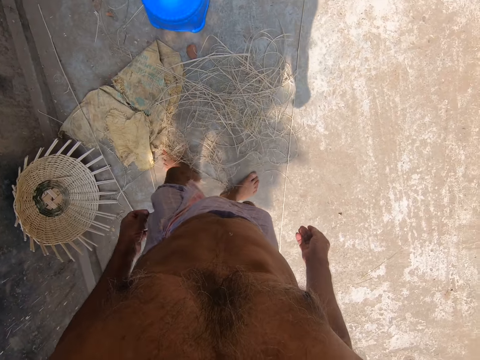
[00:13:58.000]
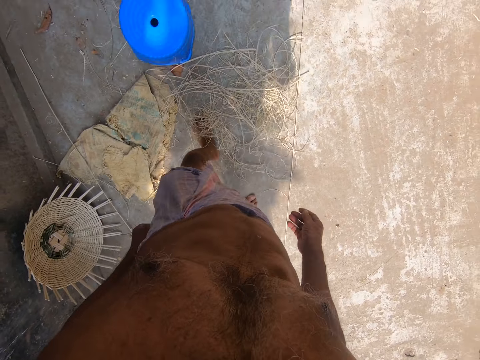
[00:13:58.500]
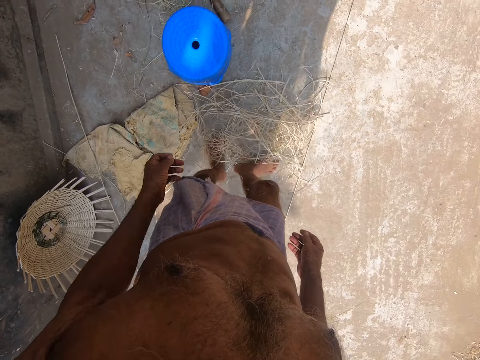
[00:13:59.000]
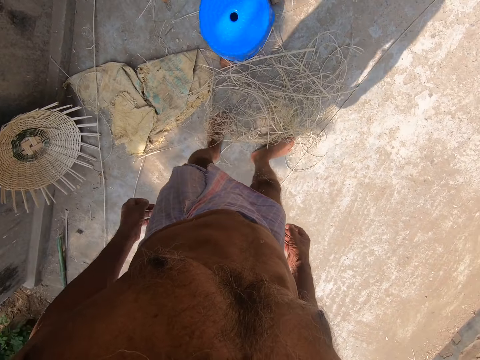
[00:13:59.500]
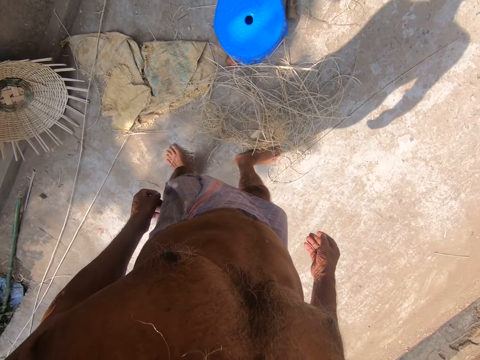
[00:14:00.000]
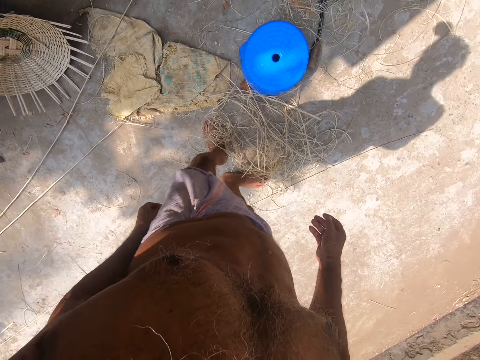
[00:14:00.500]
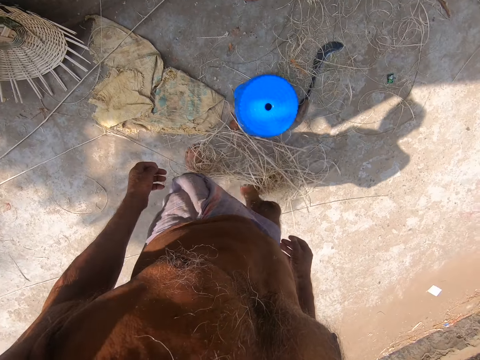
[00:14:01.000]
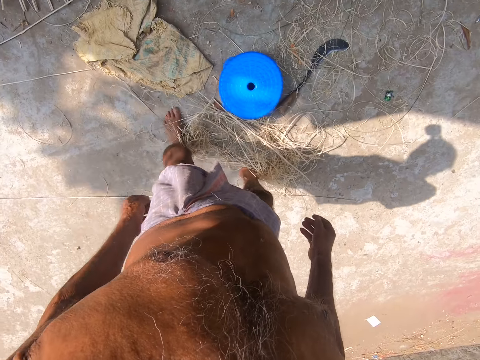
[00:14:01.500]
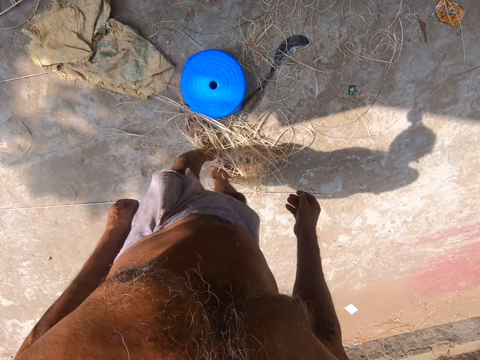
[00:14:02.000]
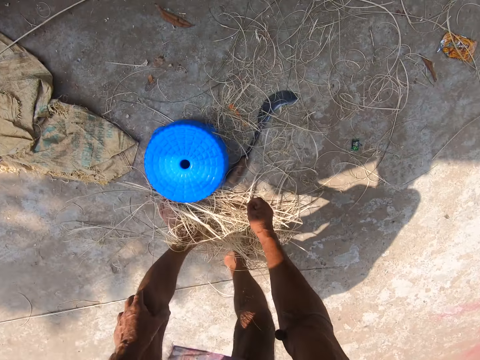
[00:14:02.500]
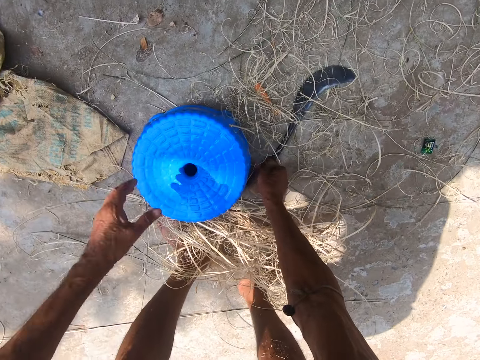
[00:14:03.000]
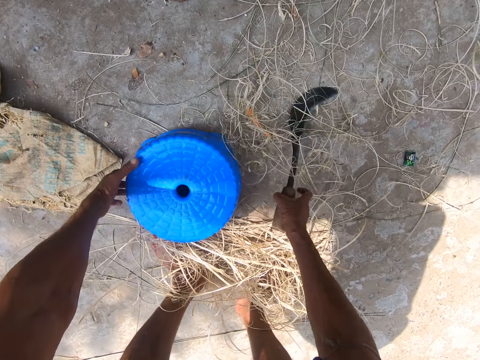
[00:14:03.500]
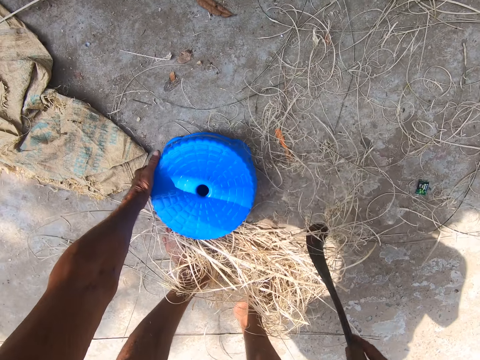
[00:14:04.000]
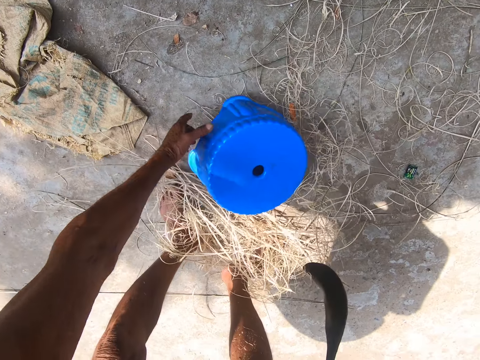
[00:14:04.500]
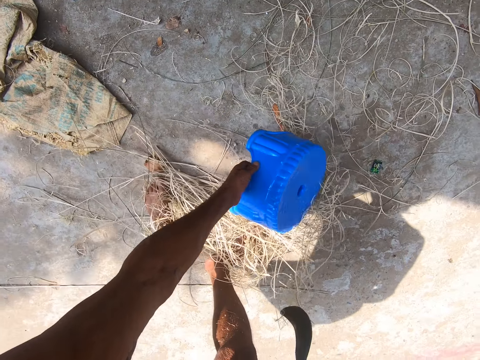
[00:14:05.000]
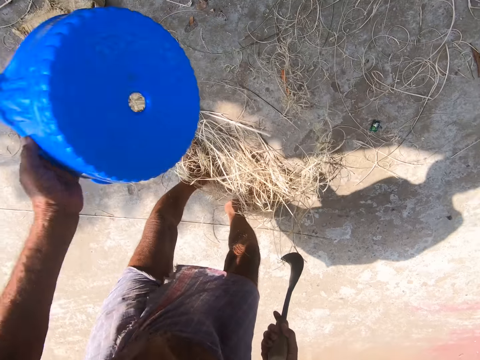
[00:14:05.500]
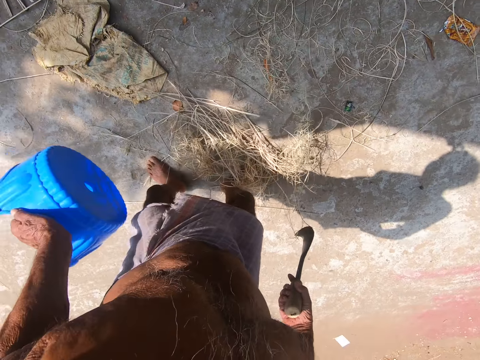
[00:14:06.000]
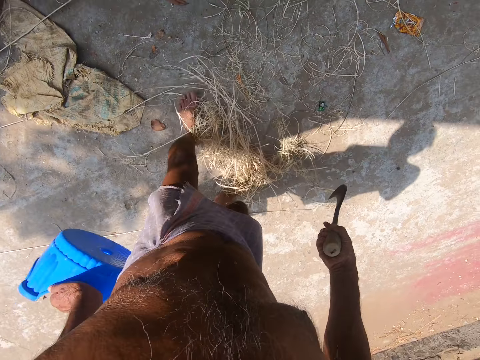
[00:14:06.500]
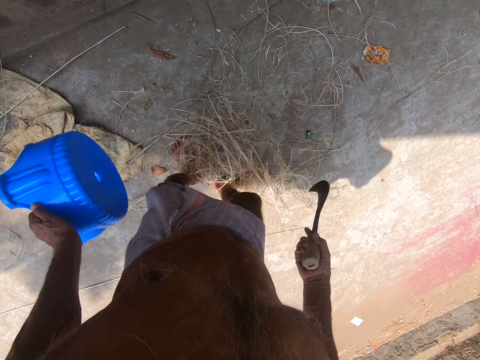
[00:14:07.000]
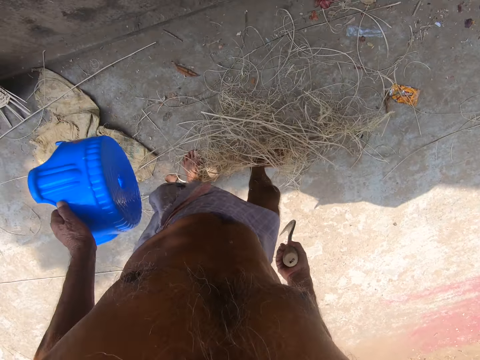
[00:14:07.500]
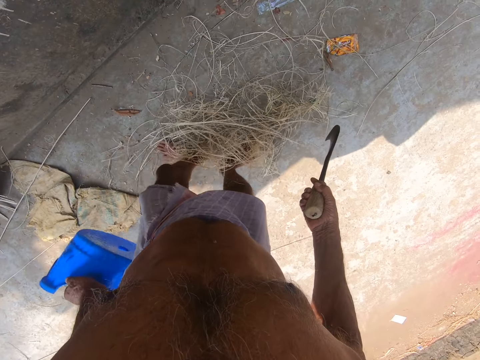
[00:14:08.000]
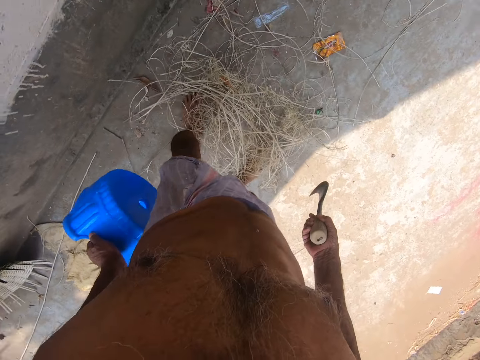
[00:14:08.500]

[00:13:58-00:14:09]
The camera wearer pushes a thread with the left leg. They move reeds on the floor. They push the thread with both legs. They walk around a verandah. They pick up a sickle from the floor with the right hand. They pick up a stool from the floor with the left hand. They move the reeds on the floor. They push the threads with both hands.

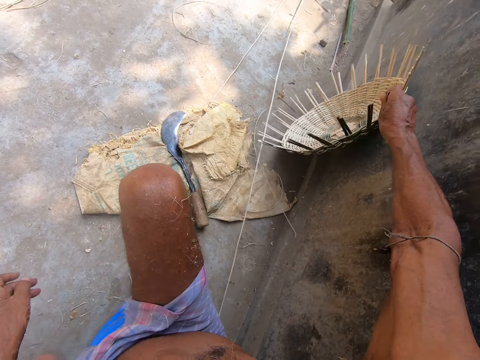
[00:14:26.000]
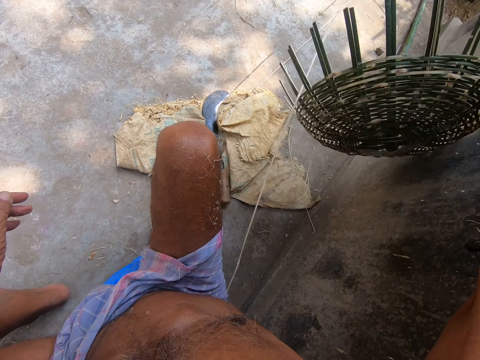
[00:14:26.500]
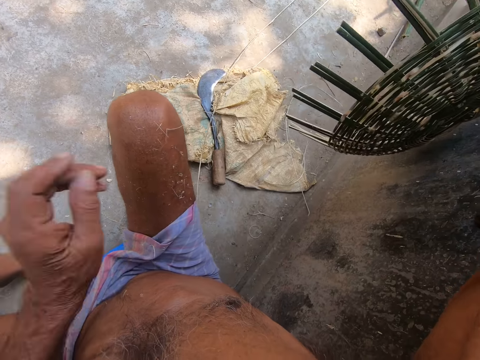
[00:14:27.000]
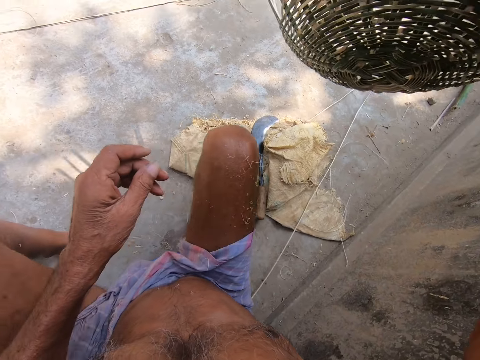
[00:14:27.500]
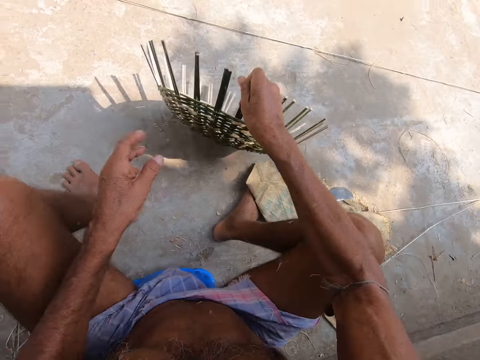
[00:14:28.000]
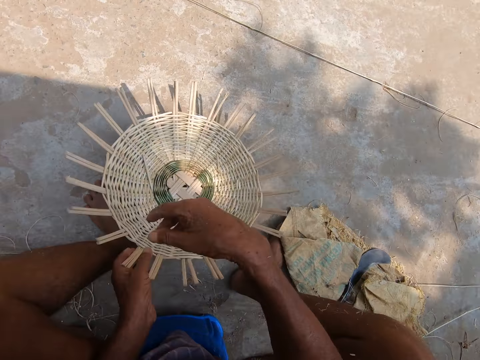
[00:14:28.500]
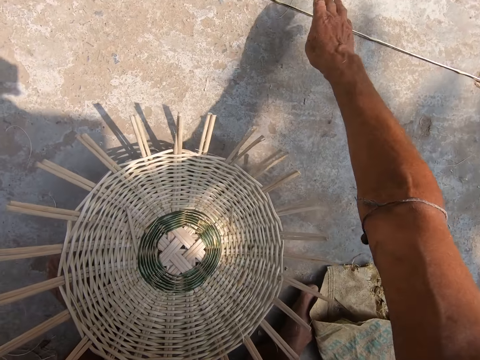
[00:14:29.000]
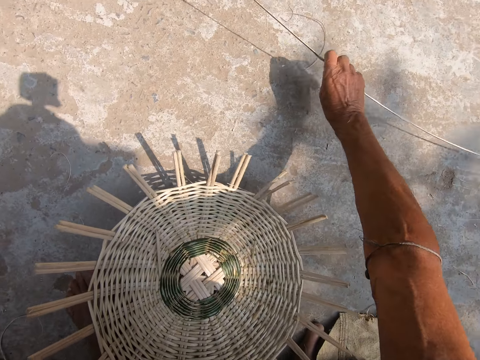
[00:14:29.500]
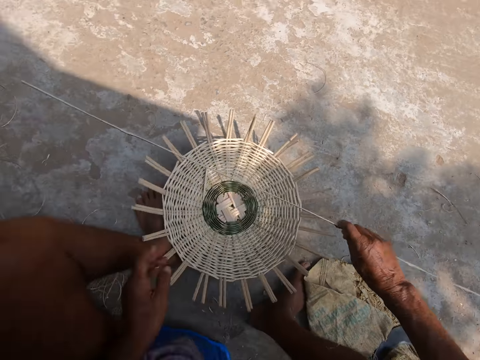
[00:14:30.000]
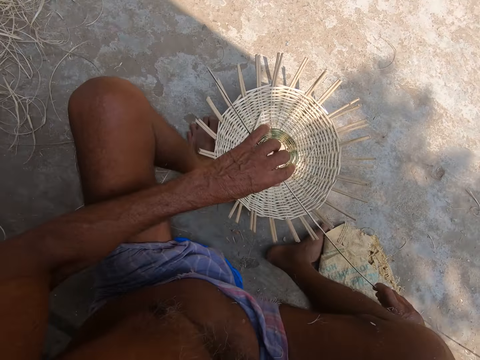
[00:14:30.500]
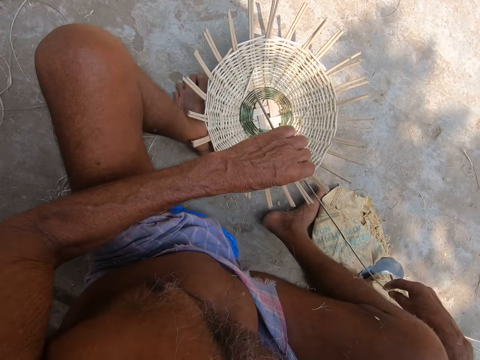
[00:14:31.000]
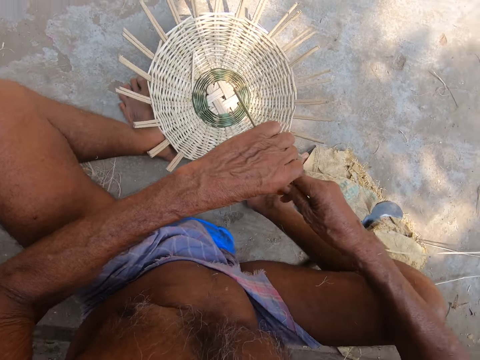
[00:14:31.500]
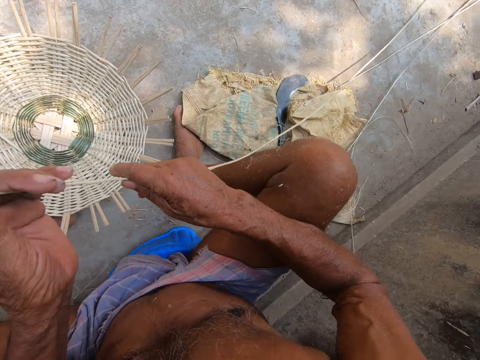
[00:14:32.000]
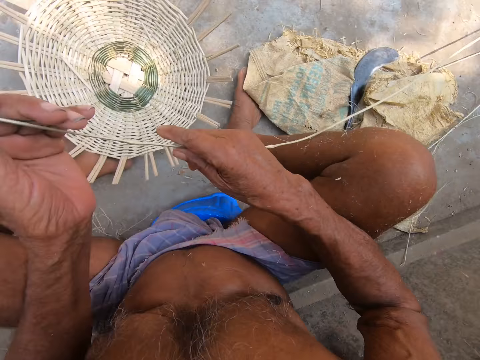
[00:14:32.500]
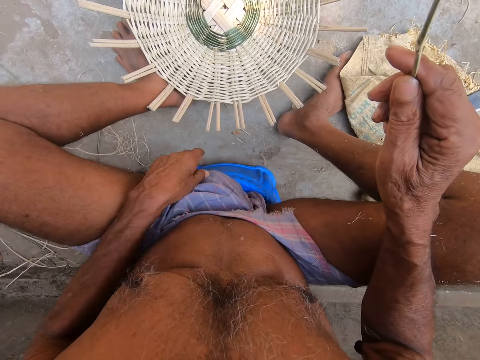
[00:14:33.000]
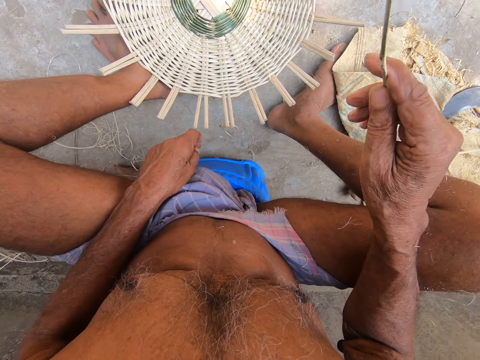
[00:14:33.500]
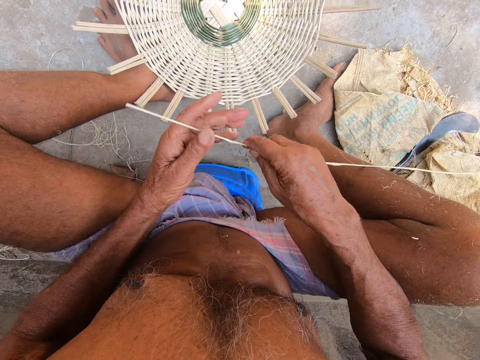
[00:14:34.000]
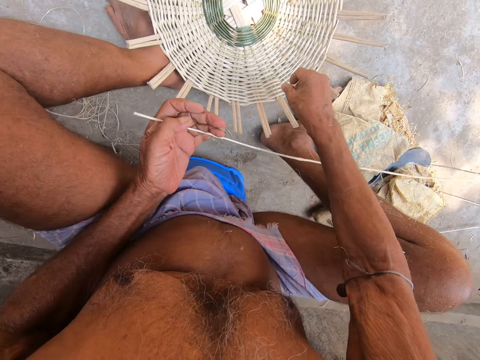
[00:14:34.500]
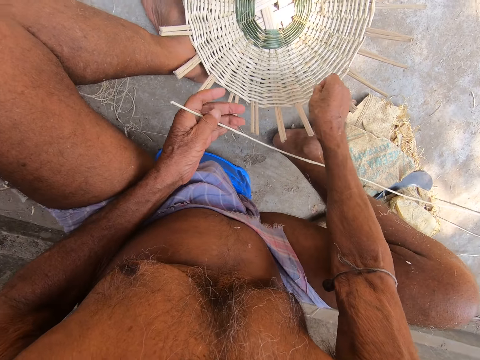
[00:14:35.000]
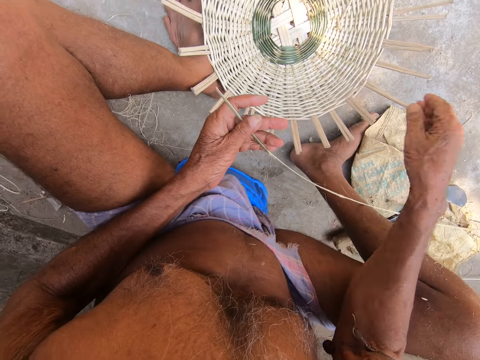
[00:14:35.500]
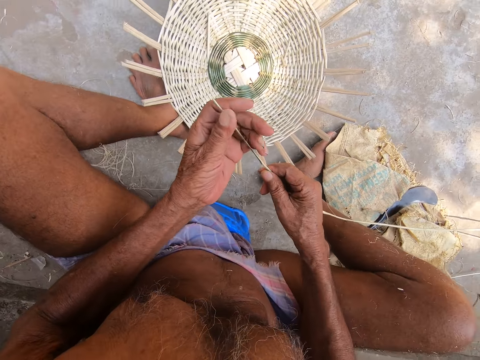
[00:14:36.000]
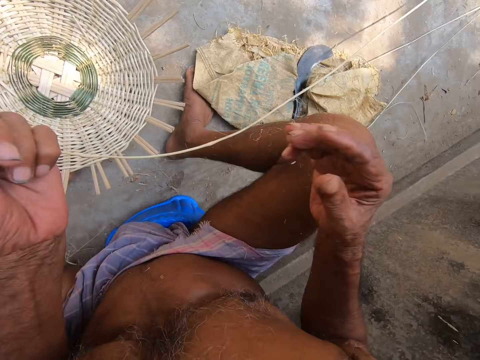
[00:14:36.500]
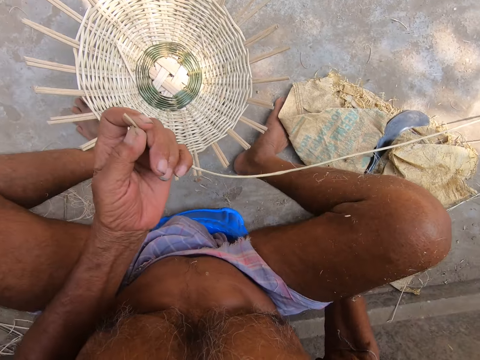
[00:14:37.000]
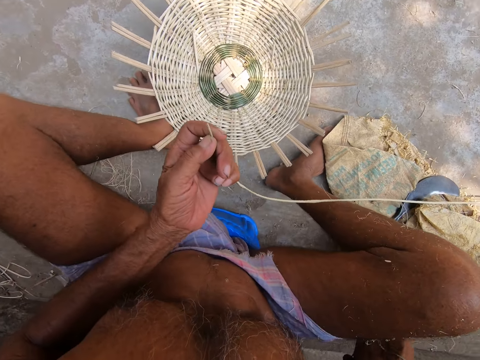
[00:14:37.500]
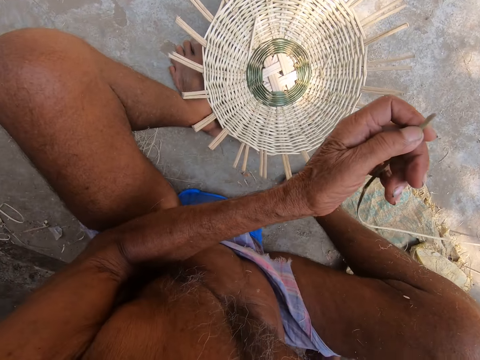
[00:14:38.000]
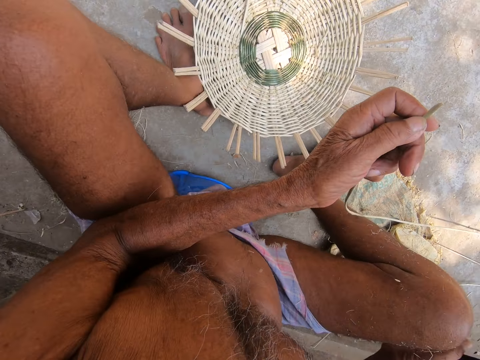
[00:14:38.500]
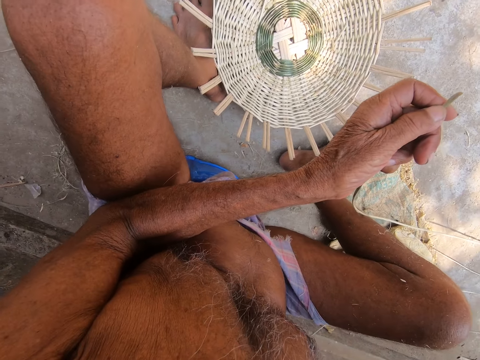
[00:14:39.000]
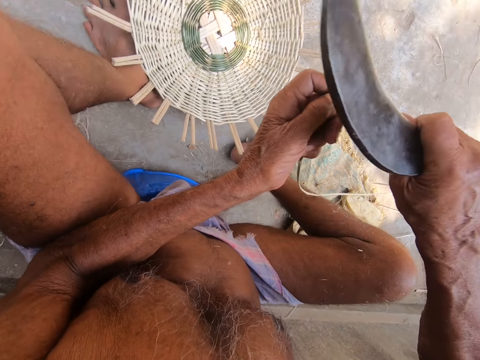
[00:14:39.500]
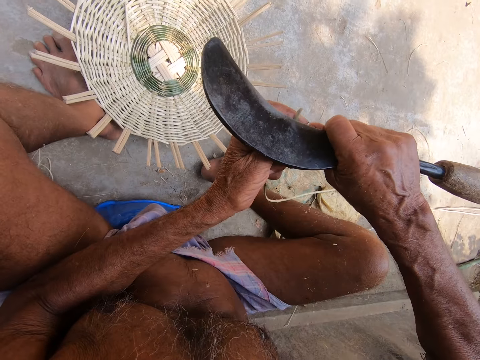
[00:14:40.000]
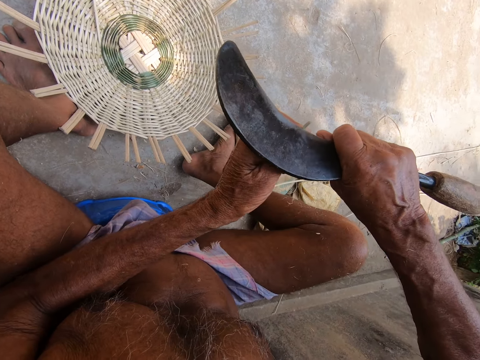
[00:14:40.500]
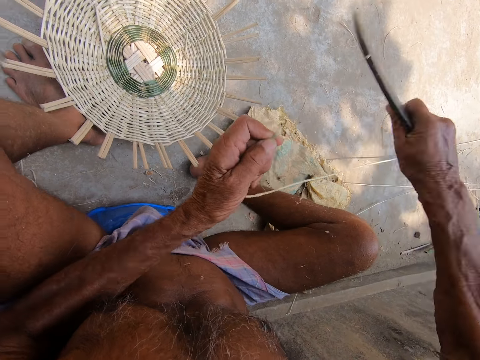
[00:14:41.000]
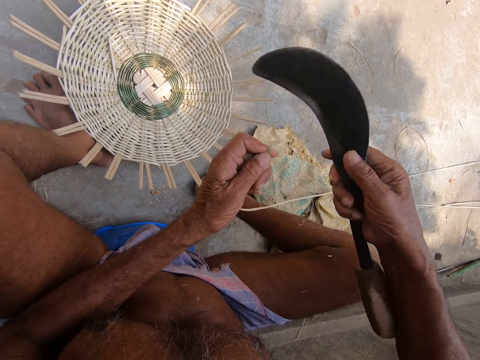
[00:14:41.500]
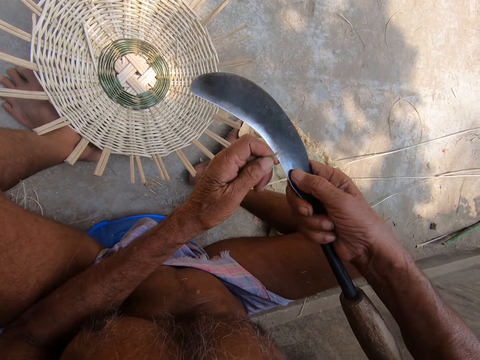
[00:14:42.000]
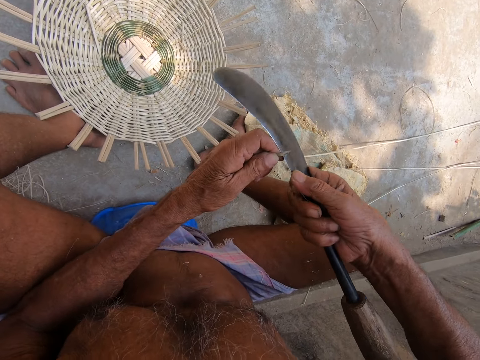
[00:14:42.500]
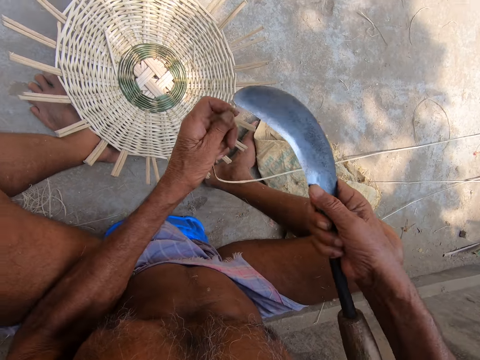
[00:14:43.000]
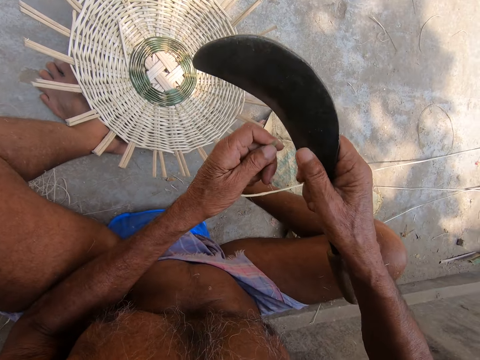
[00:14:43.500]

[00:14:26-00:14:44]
The camera wearer picks up a basket with the right hand. He places the basket on the ground. He picks up a reed from the floor with the right hand. He adjusts the reed on his hands. He holds a thread with both hands. He looks at the basket. He removes a small thread from the mat. He adjusts the reed on his hands. He holds the thread with the left hand. He picks up a sickle with the right hand. He carves the reed with the sickle.
